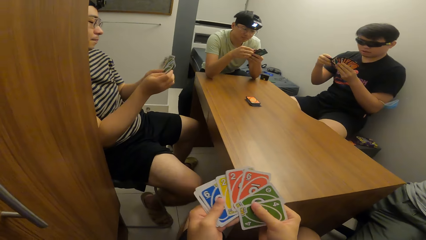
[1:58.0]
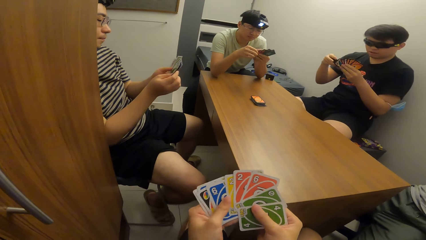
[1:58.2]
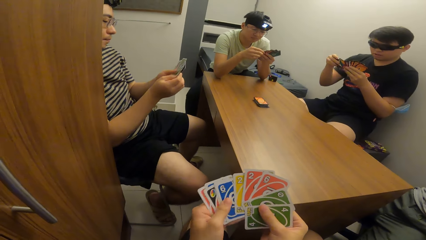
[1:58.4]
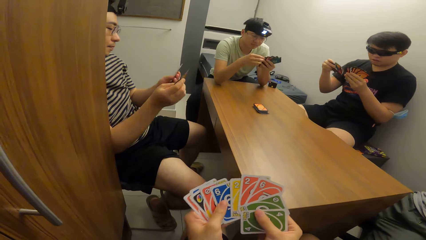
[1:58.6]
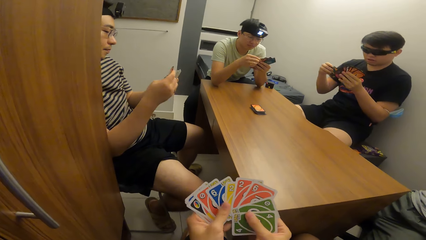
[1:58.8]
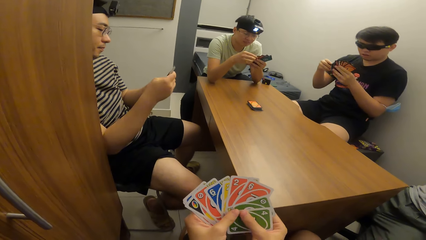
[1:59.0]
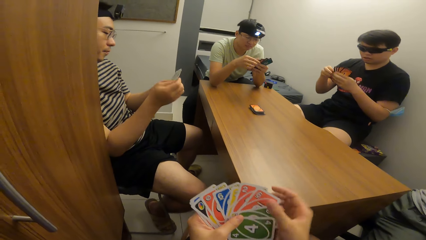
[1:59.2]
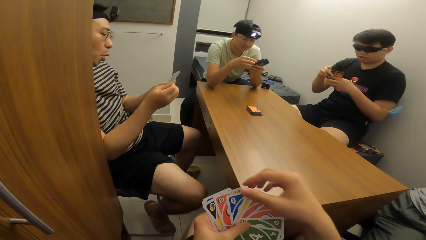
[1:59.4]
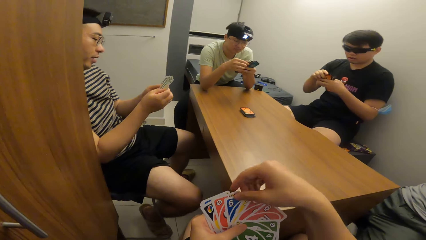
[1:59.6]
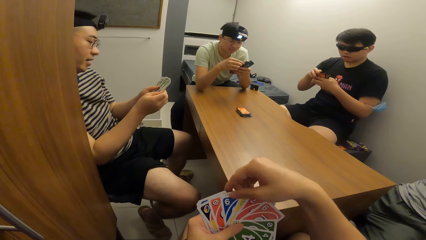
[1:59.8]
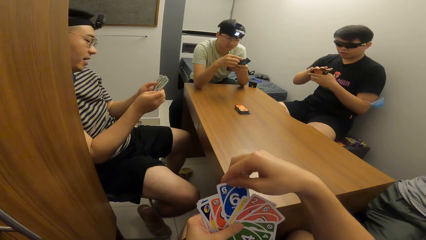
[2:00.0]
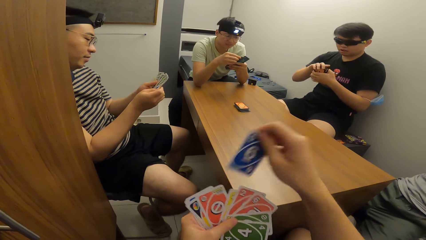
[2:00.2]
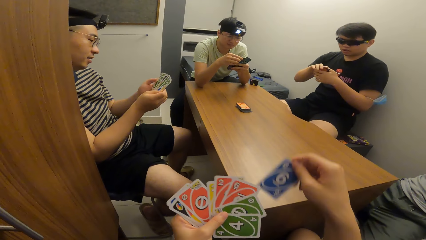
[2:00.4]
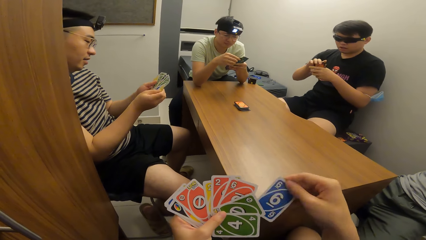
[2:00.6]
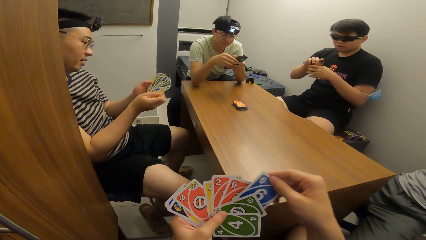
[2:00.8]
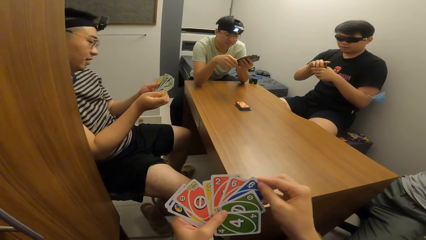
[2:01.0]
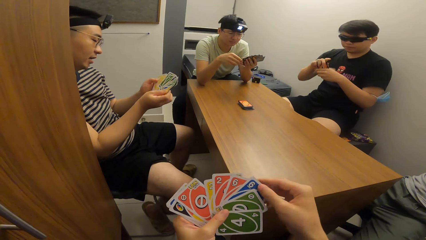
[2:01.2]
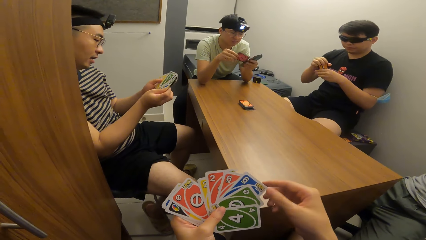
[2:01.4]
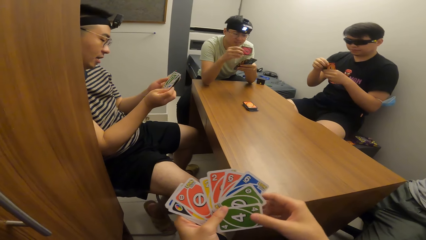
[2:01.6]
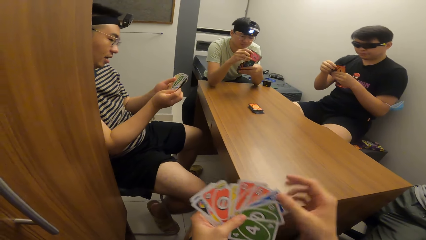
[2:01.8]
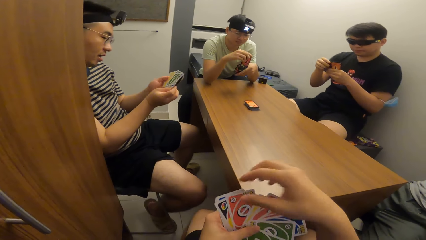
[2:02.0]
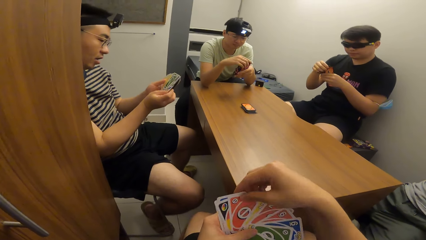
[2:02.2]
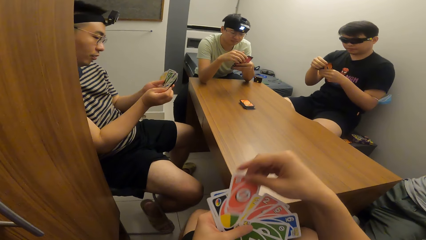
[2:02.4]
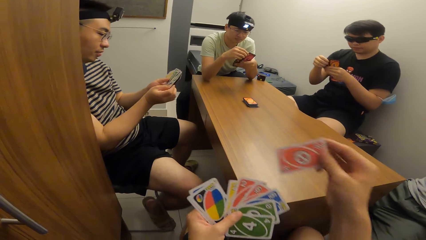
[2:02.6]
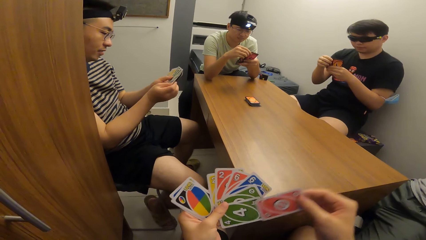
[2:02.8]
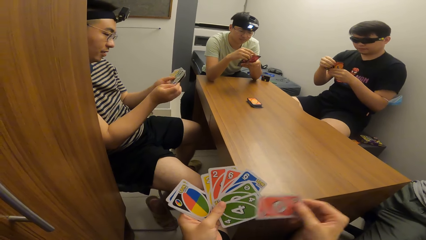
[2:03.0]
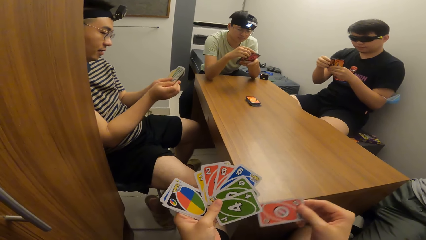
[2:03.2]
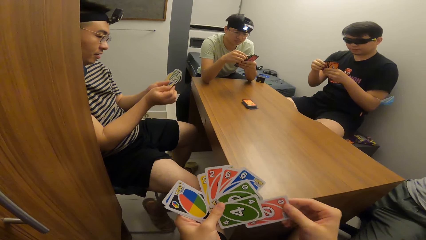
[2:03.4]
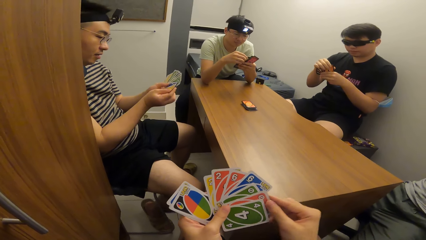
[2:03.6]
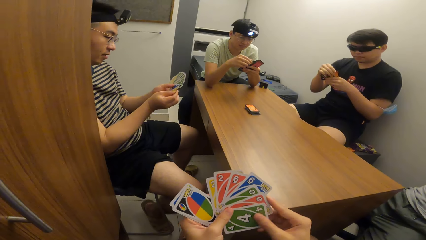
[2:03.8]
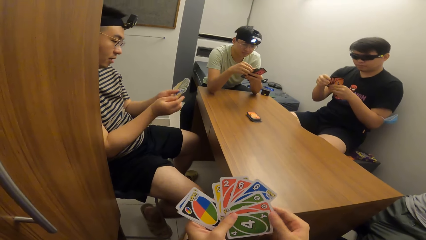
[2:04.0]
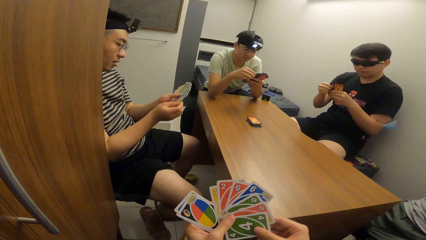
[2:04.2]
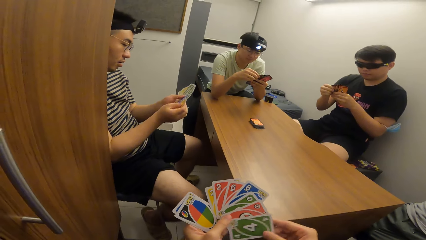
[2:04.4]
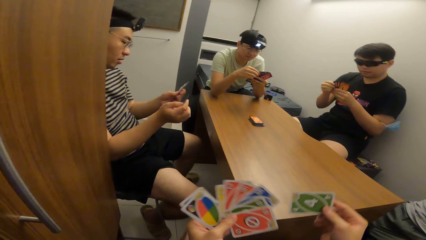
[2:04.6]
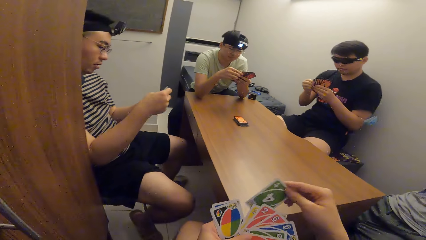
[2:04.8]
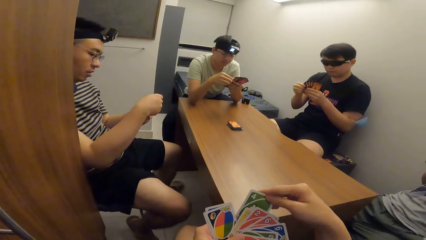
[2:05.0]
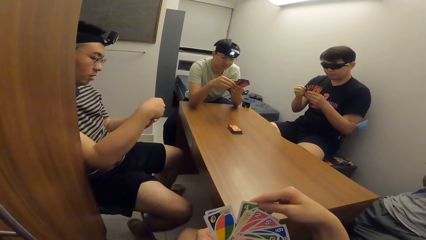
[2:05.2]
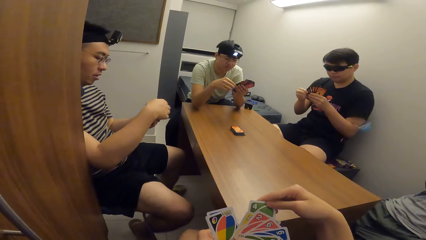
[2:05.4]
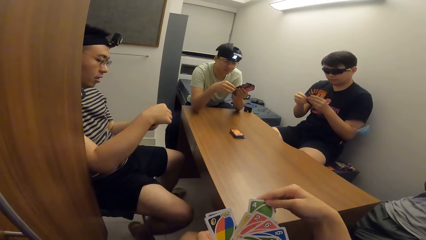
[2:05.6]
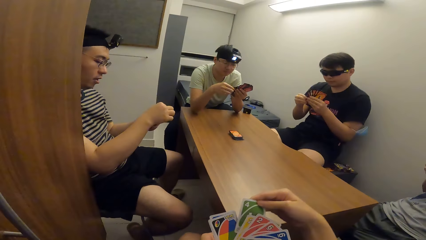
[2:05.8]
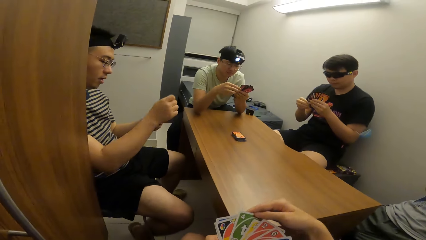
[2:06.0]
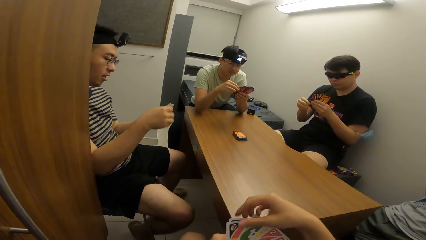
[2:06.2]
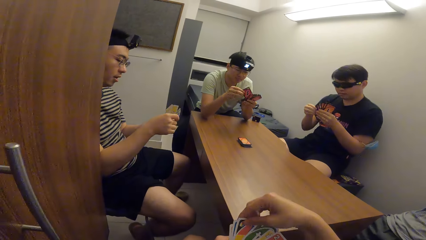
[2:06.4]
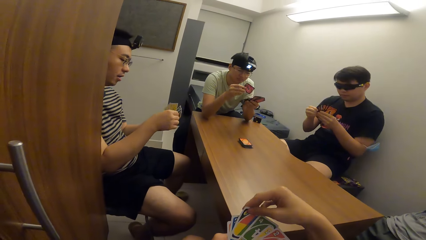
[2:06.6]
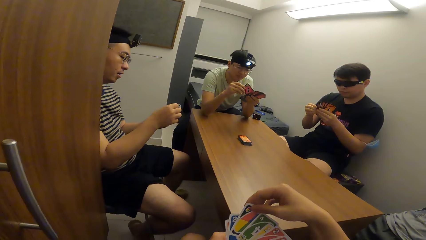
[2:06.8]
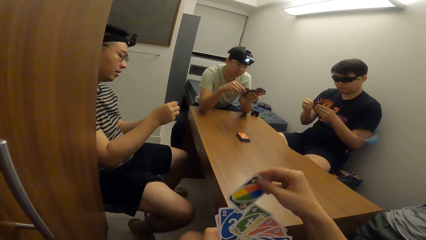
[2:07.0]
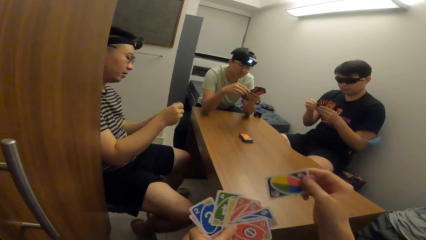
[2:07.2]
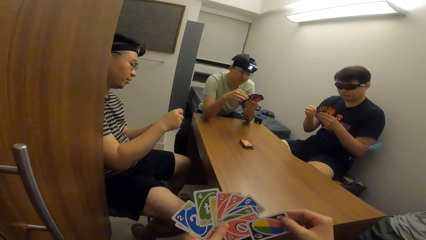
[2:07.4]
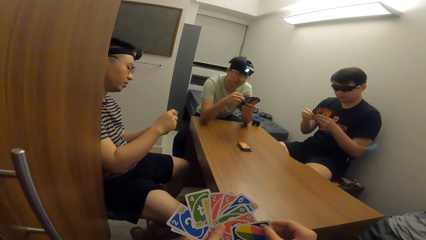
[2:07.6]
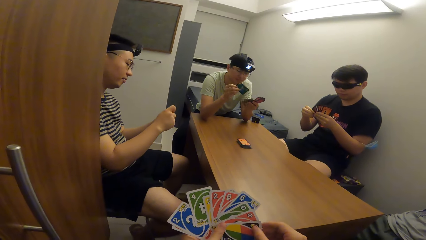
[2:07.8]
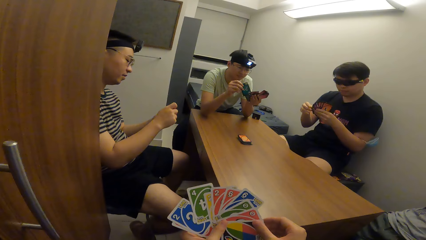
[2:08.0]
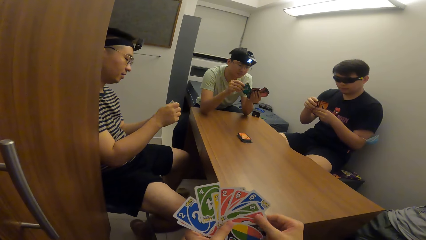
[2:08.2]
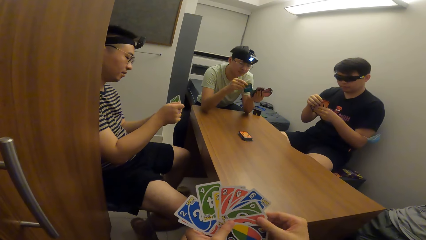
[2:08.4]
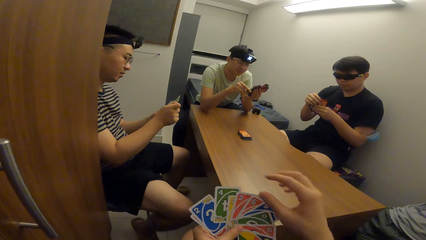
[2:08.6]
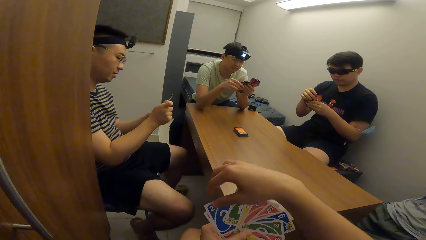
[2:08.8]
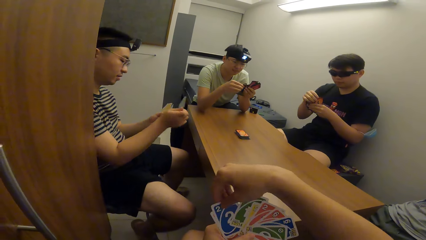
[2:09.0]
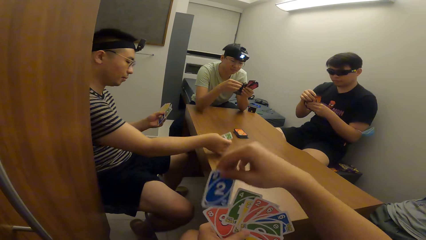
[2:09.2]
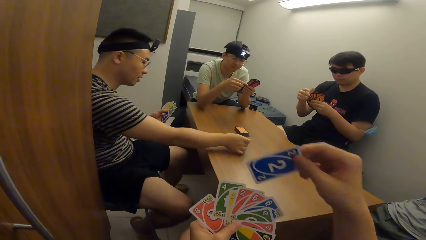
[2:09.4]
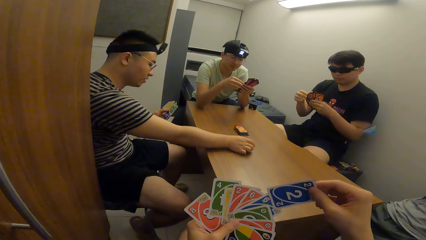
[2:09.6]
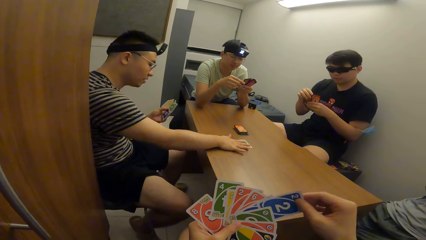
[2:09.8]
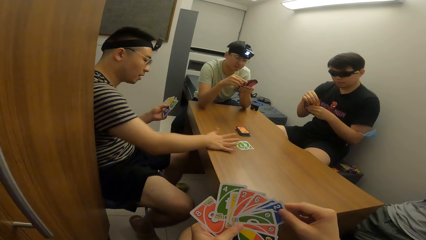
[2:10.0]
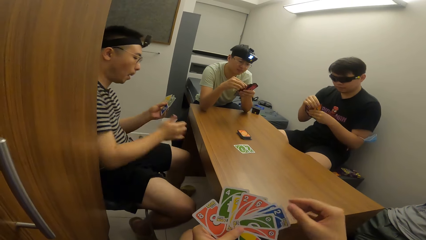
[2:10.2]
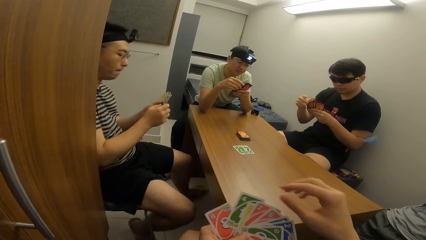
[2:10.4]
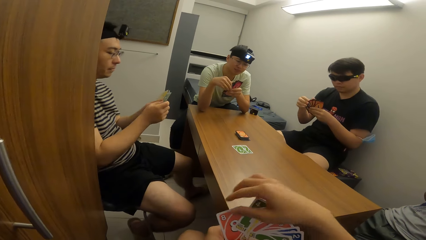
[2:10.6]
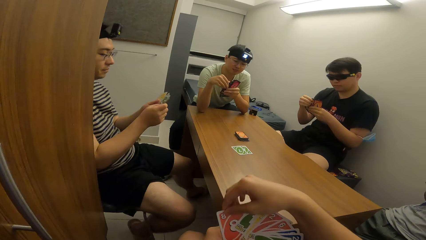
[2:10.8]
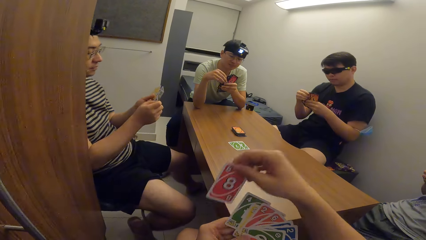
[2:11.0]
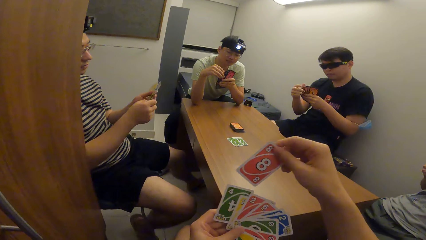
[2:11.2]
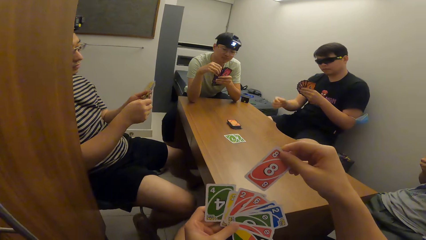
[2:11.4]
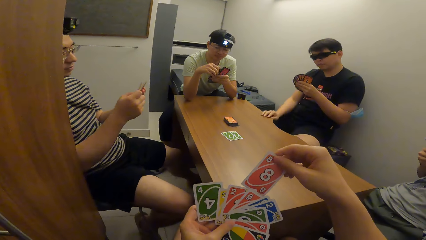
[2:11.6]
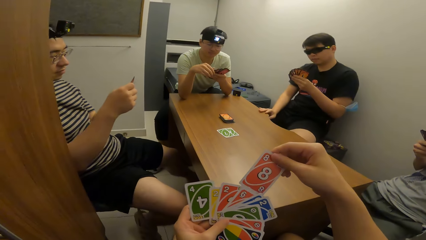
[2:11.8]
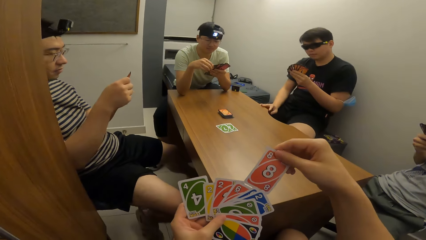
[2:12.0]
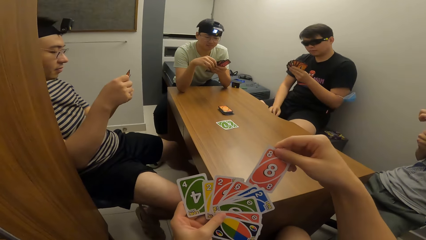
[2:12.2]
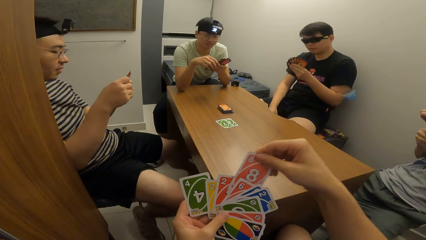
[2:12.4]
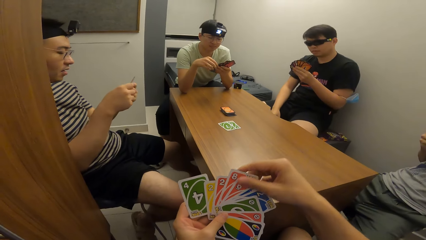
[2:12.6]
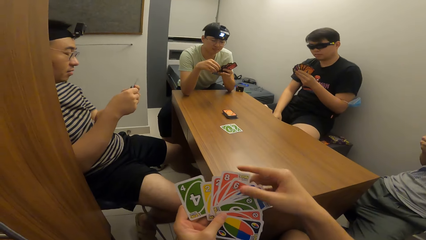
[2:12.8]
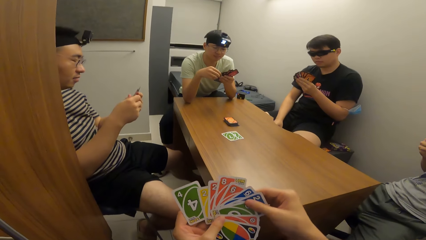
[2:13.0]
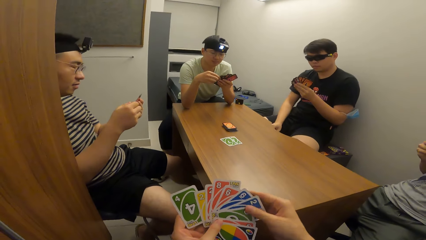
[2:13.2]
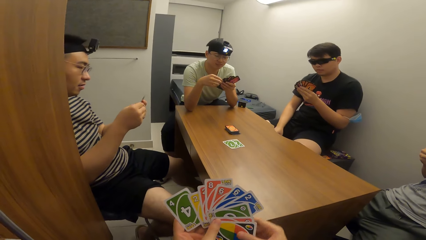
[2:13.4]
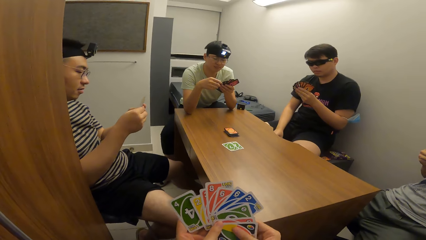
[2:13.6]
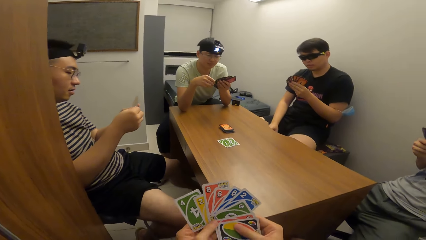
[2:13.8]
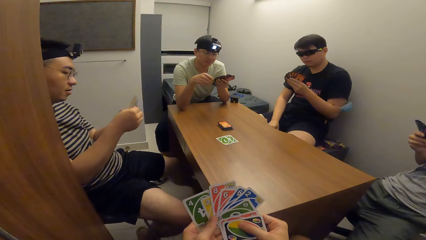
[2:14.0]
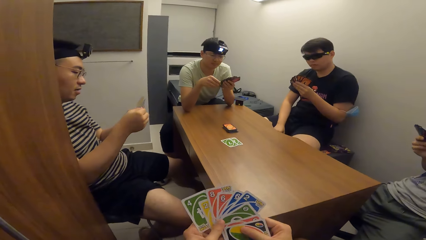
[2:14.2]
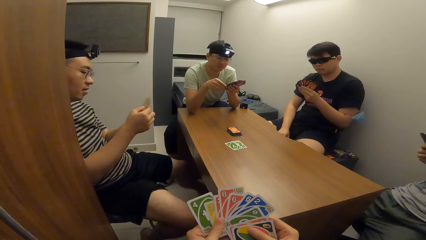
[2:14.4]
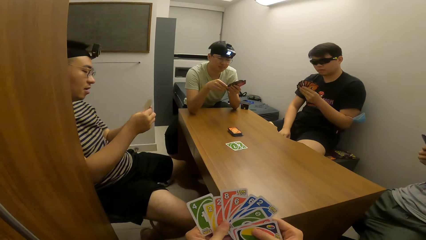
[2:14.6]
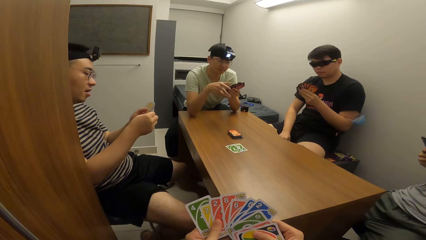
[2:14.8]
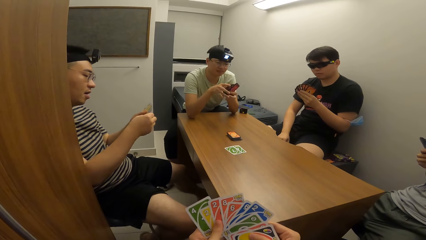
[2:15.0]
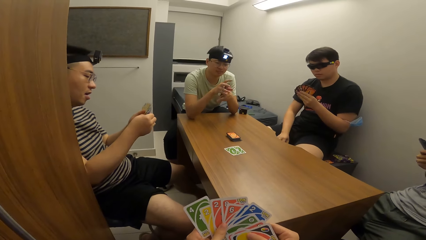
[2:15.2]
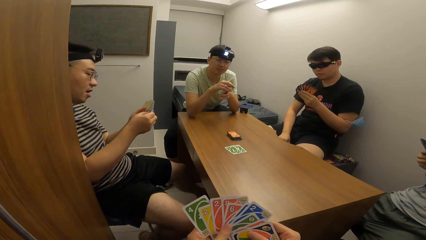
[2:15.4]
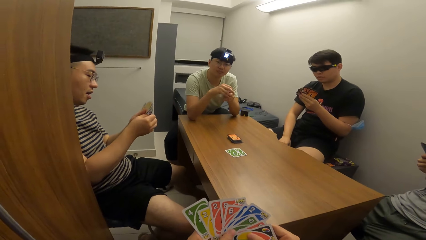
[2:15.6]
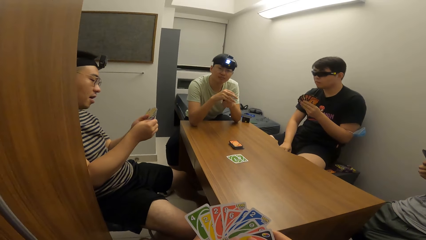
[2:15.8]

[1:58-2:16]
A man shuffles the cards in his hands. Another man shuffles the cards in his hands. The camera wearer moves a card. A third man shuffles the cards in his hands. The third man moves a card. The camera wearer moves a card. They interact with the men. They move a card. The second man moves a card. The camera wearer moves a card. The second man drops cards on the table with his right hand. The camera wearer moves a card. They move a card again.
